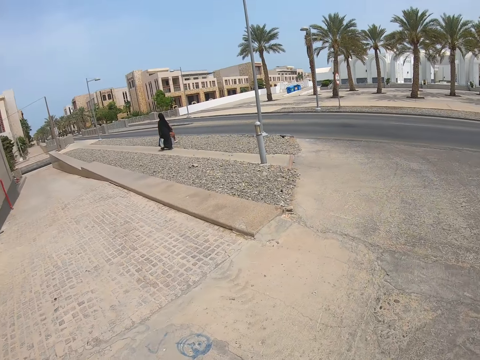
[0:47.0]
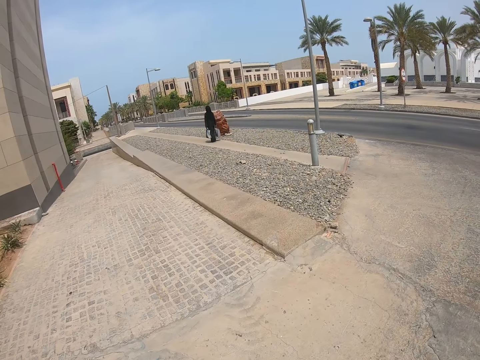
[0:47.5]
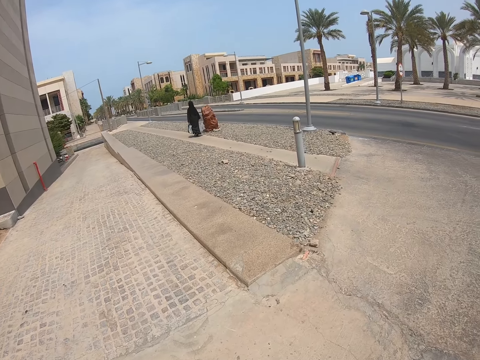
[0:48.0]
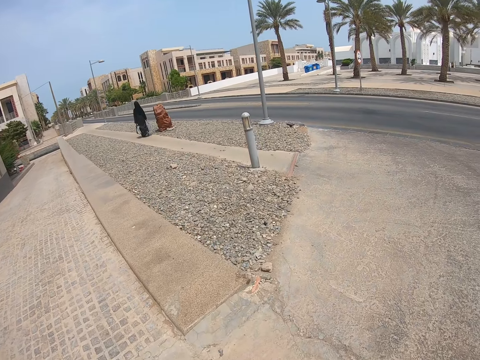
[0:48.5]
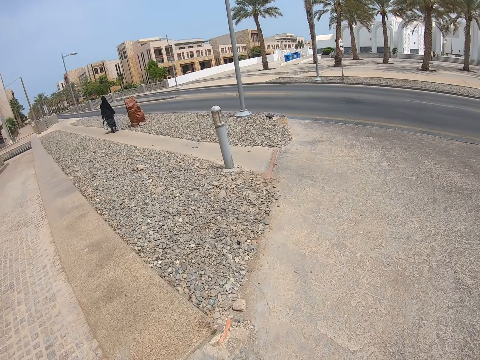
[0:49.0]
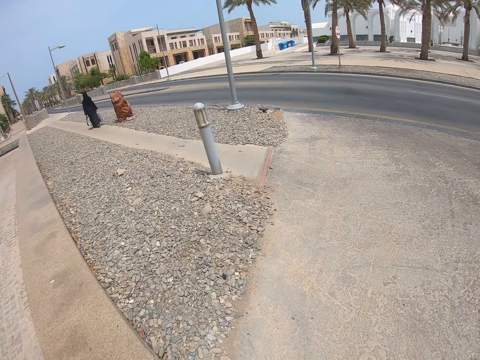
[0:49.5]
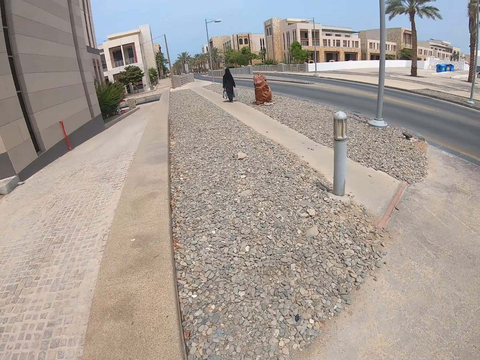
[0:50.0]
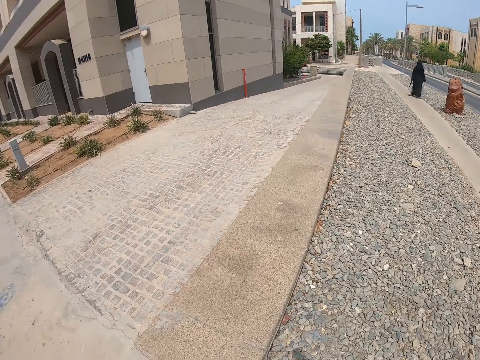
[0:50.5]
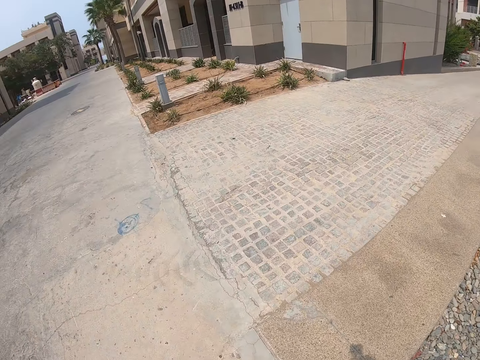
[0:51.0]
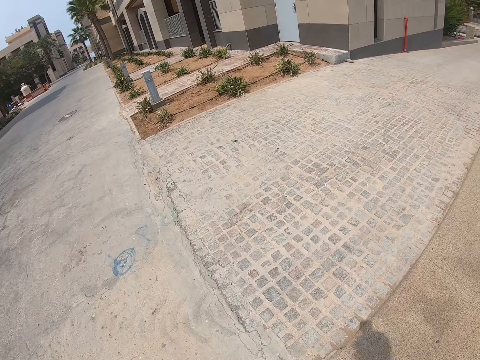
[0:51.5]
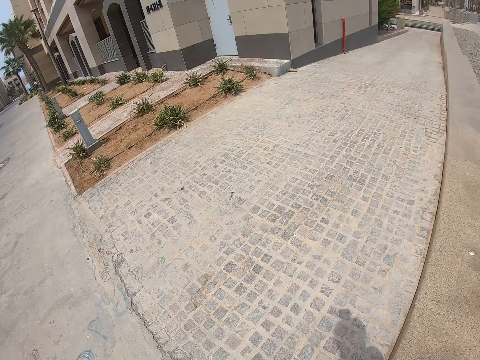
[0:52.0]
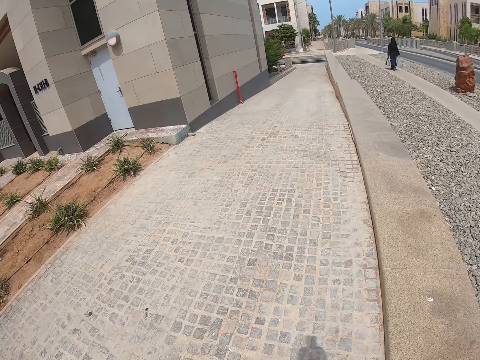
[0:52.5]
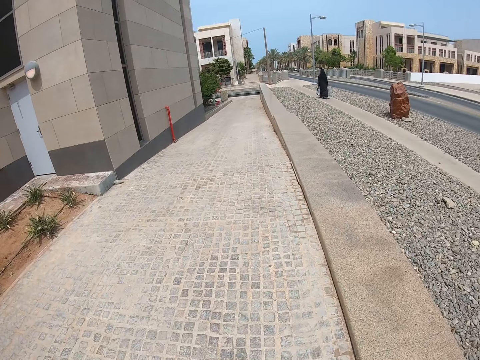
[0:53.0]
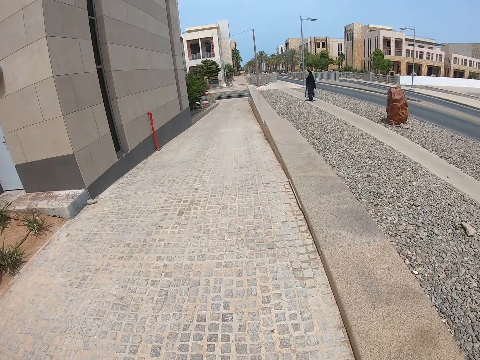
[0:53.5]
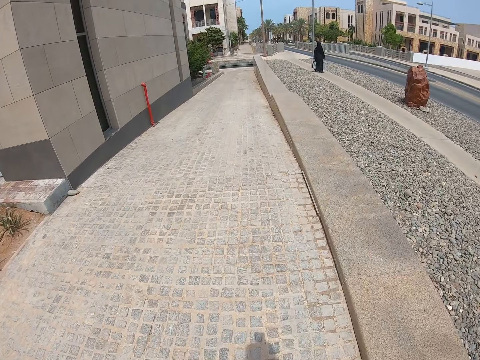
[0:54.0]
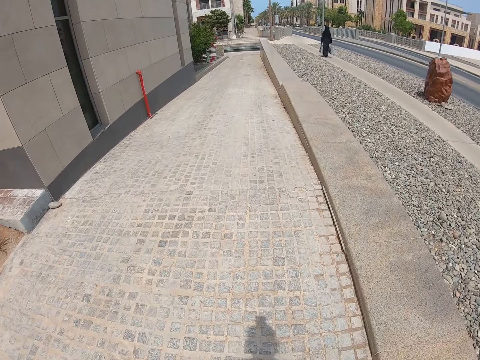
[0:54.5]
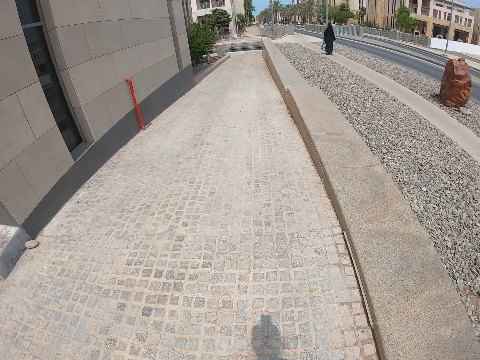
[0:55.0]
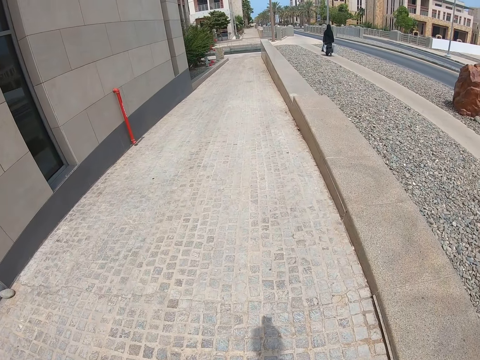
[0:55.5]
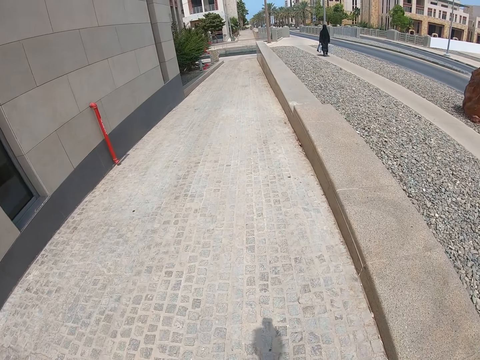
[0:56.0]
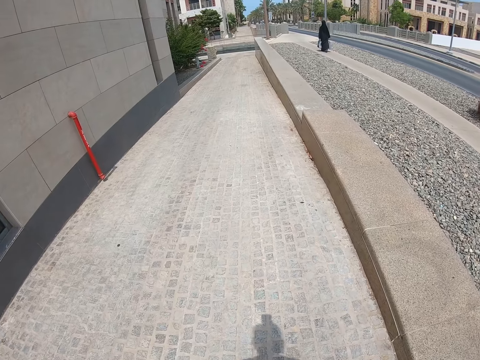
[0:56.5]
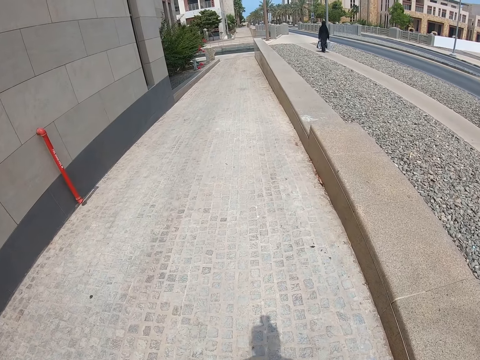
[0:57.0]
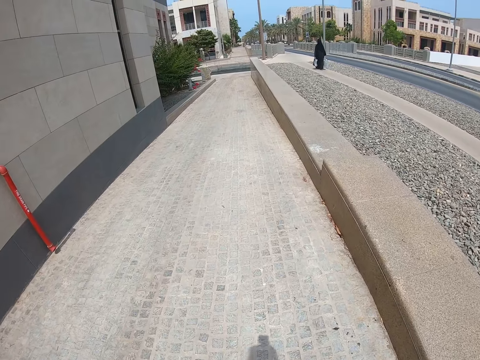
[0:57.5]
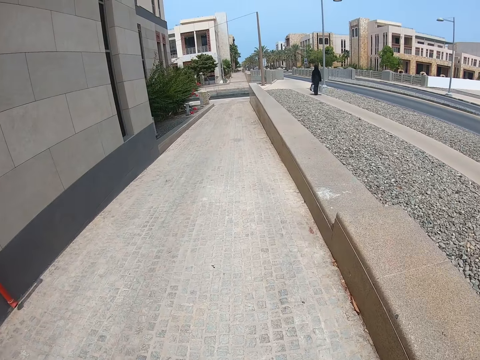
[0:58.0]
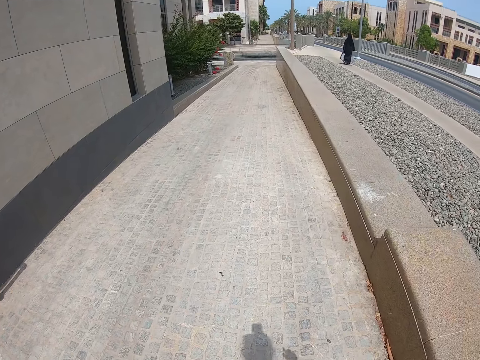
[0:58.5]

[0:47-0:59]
The camera wearer walks on the road. A woman walks along the sidewalk. The camera wearer walks on the road.

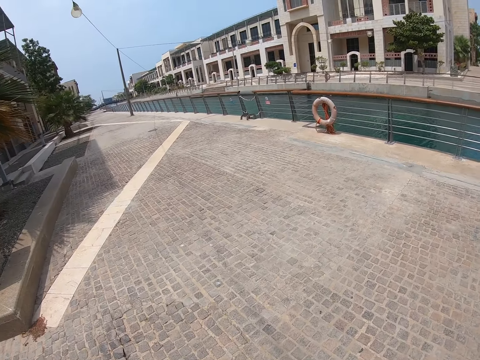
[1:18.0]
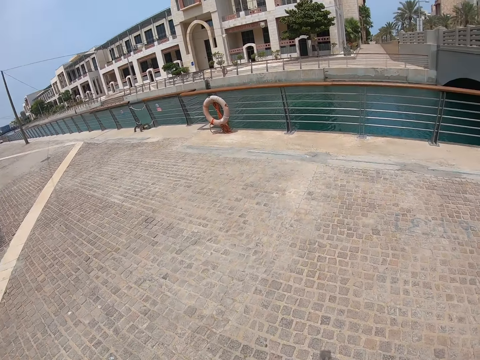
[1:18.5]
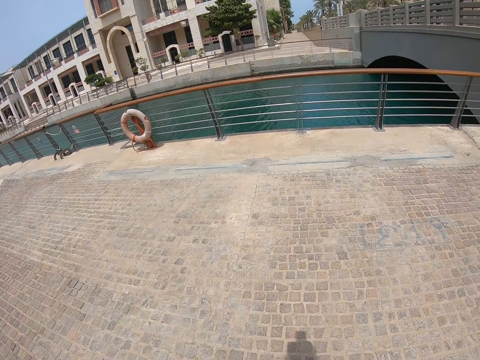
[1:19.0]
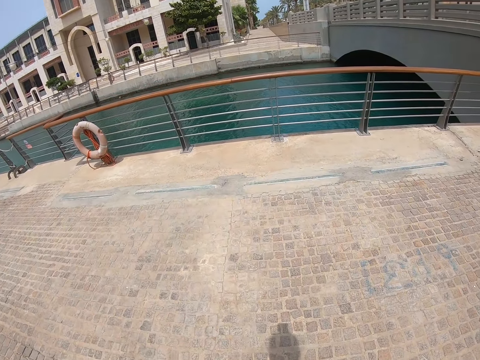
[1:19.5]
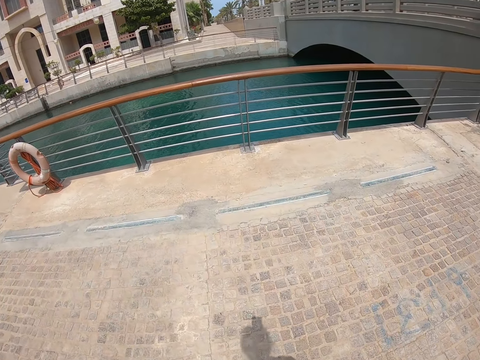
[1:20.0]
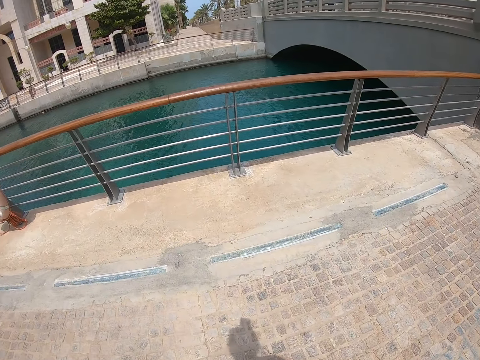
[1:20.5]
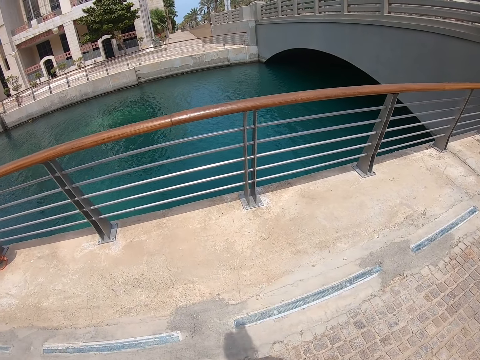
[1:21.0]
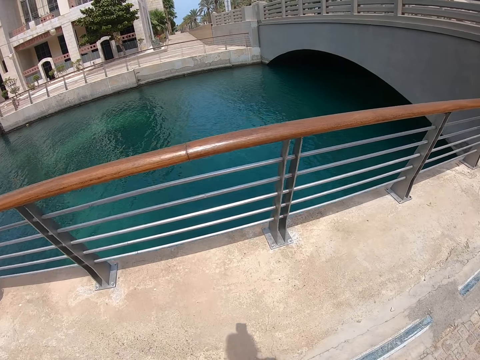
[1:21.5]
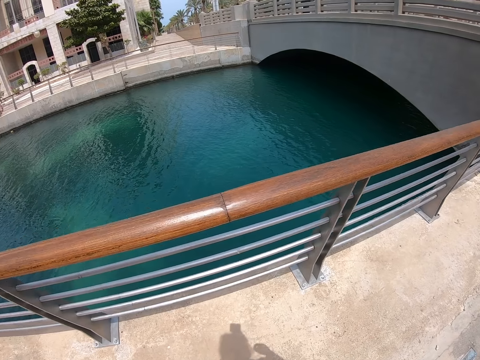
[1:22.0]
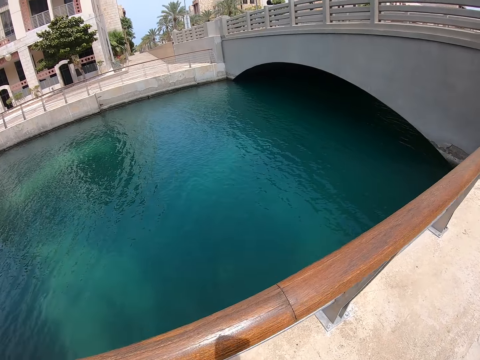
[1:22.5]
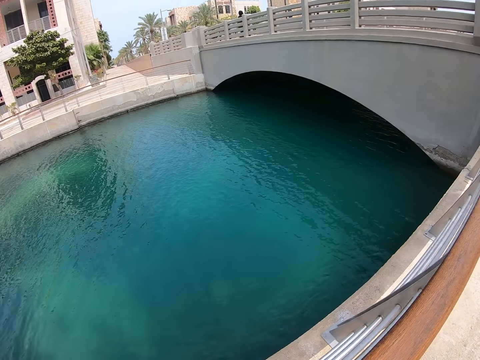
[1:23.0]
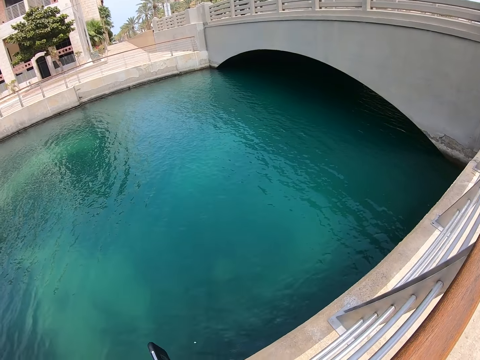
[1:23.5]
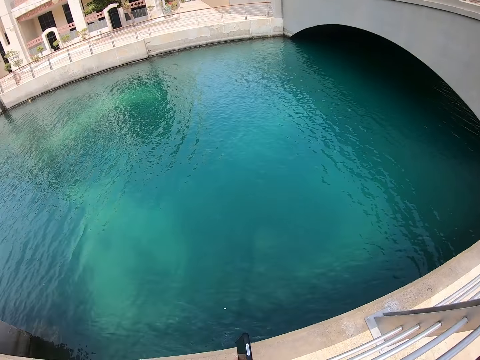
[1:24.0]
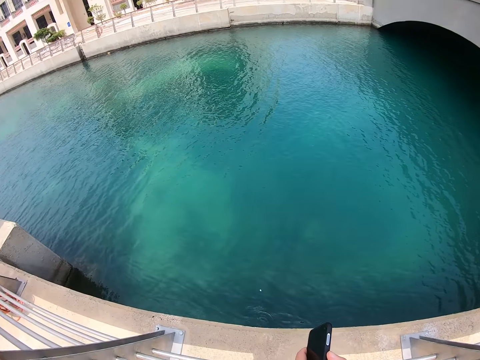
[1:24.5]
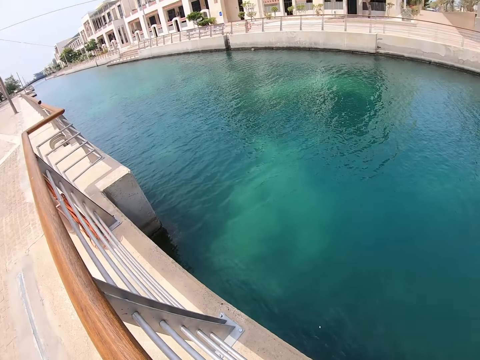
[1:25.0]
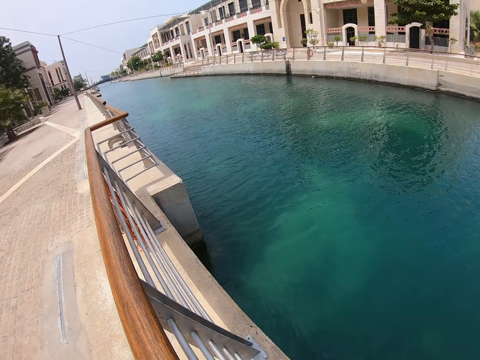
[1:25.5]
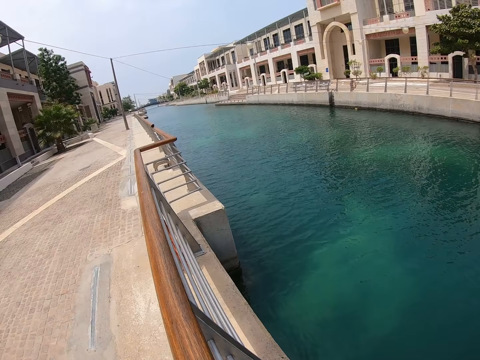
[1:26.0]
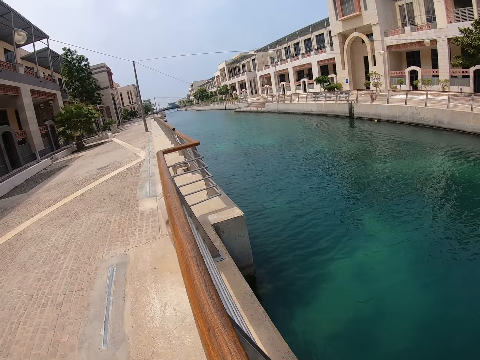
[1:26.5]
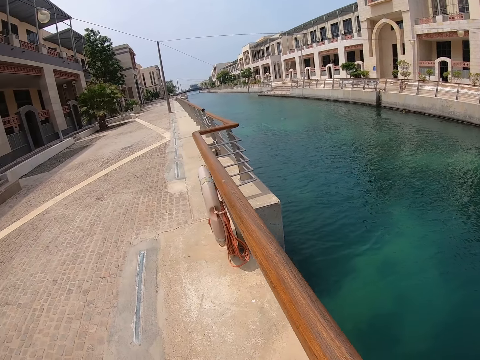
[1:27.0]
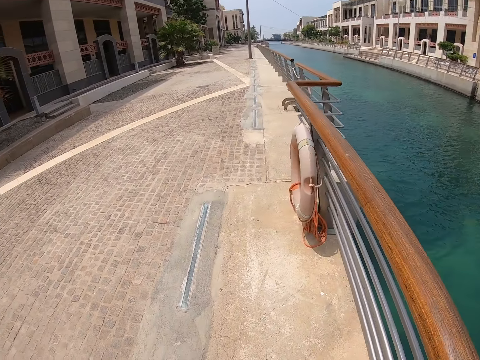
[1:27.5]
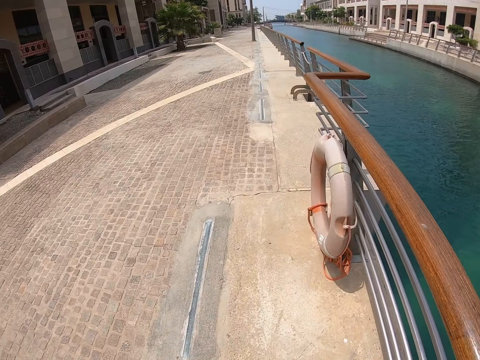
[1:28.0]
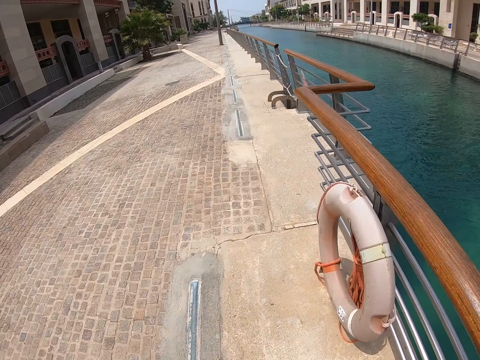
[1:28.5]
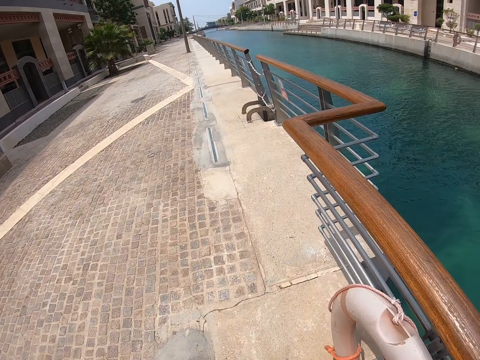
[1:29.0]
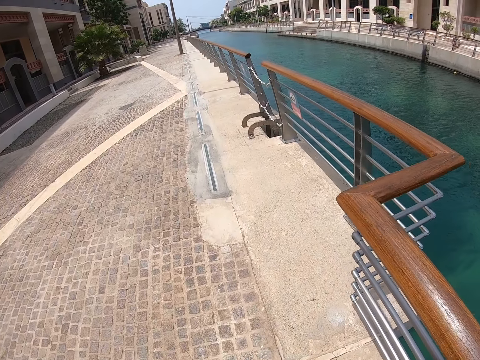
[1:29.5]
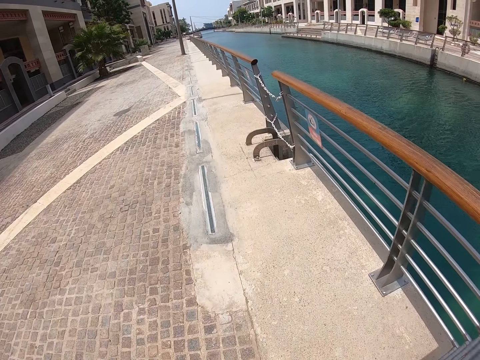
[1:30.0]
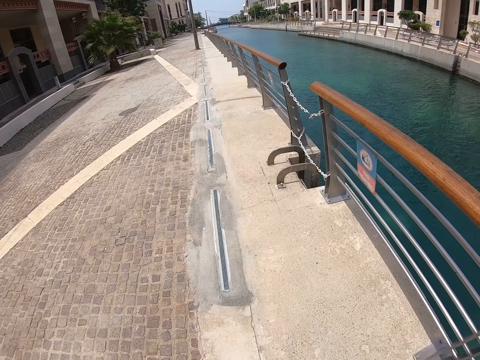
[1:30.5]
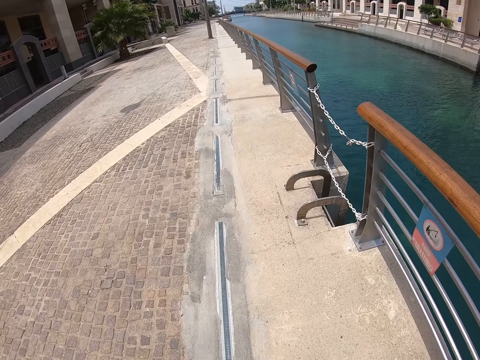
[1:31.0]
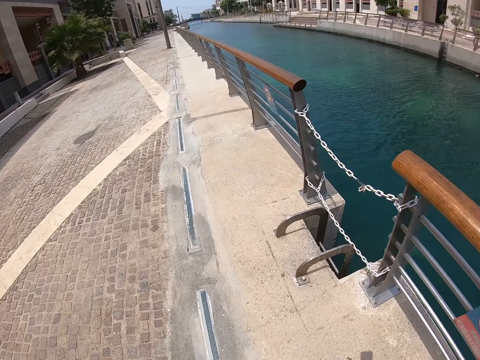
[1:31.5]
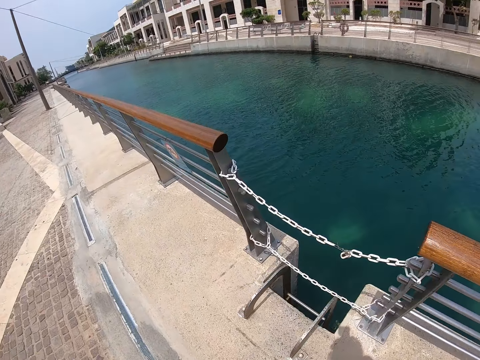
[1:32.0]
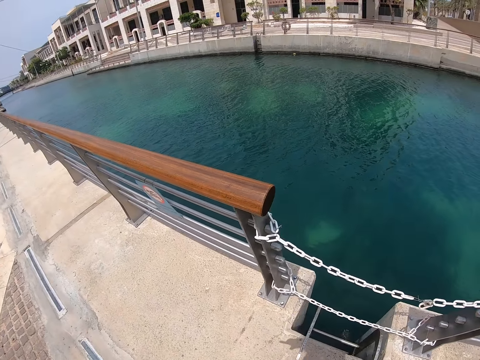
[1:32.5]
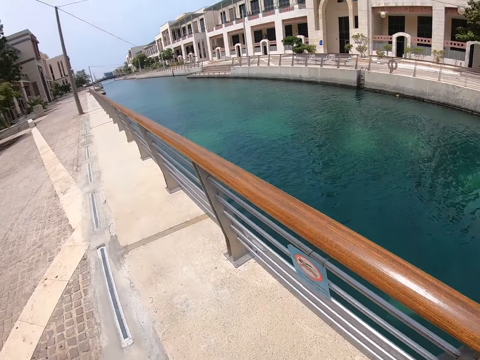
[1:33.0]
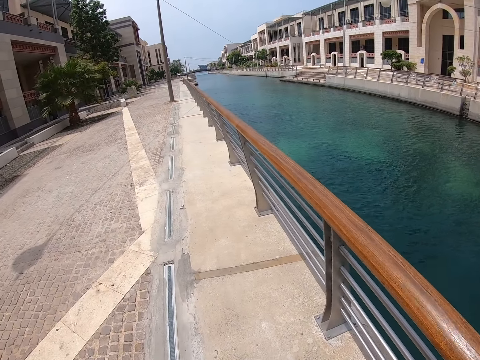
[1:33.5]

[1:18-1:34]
The camera wearer walks towards the railing. They stare at the water. They stand against the railing. They lean on the railing. They walk along the railing.
